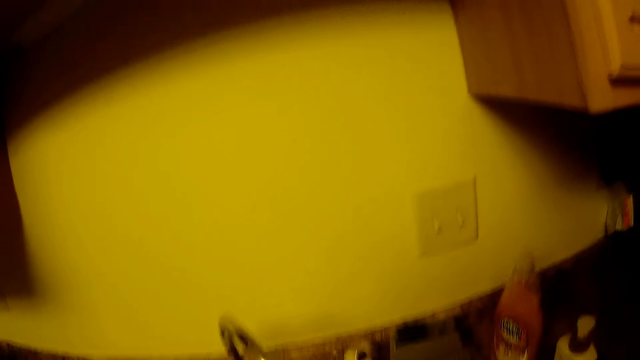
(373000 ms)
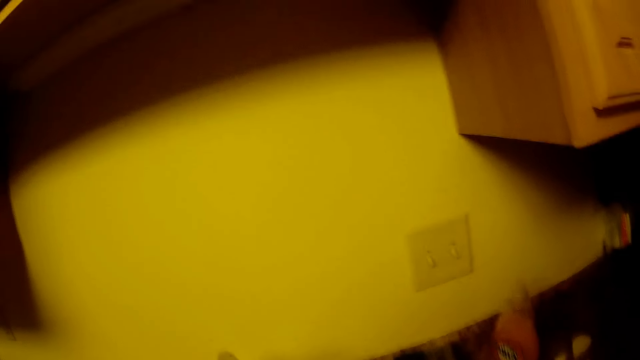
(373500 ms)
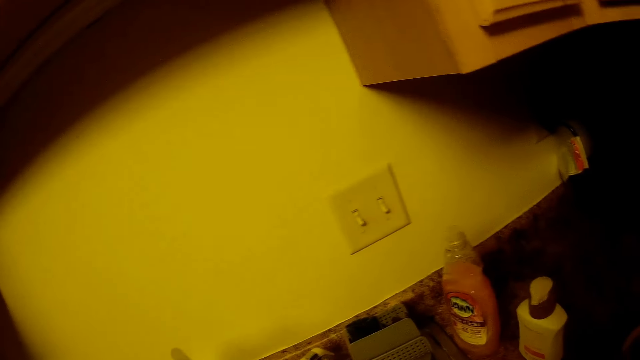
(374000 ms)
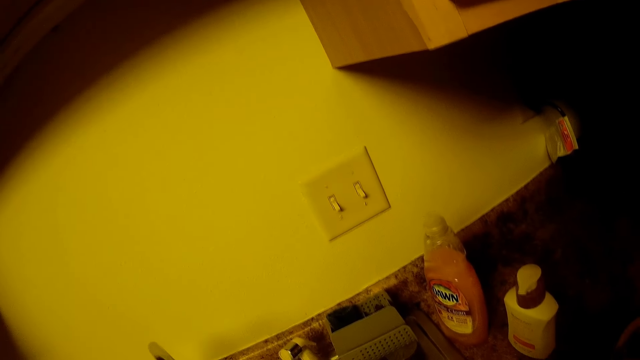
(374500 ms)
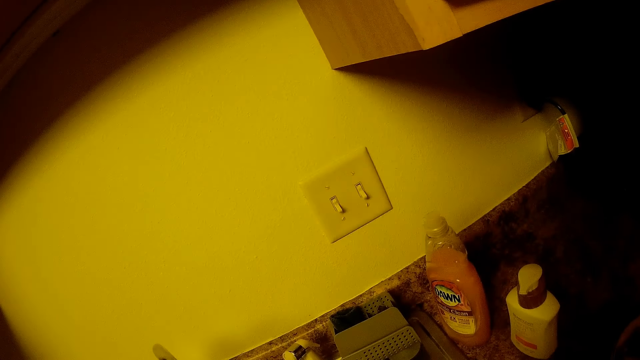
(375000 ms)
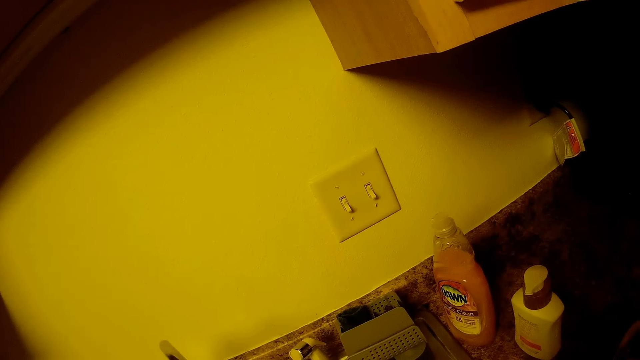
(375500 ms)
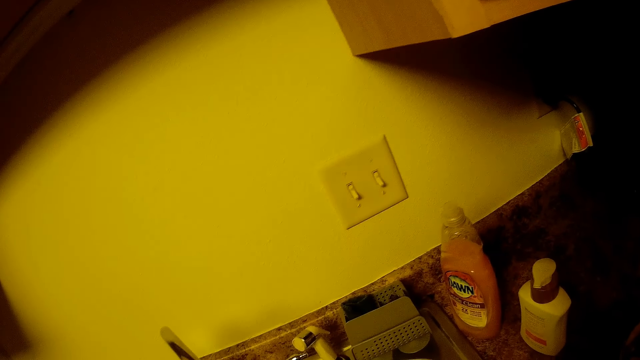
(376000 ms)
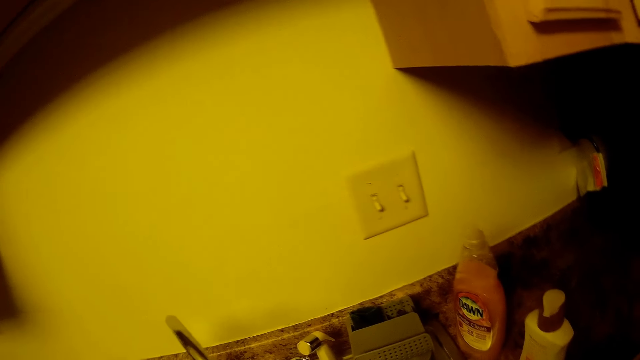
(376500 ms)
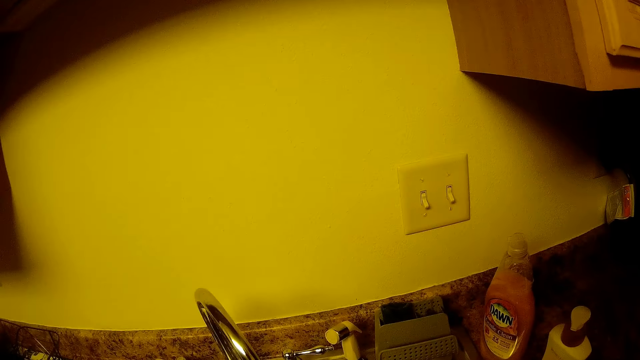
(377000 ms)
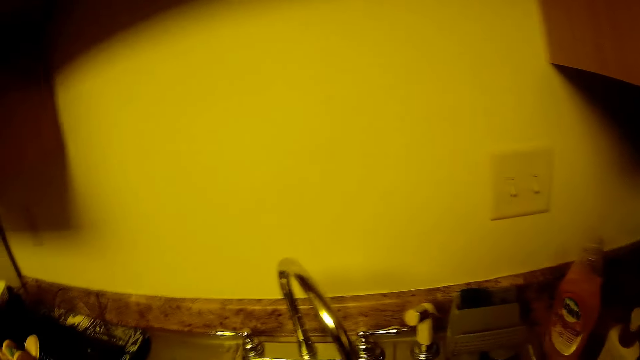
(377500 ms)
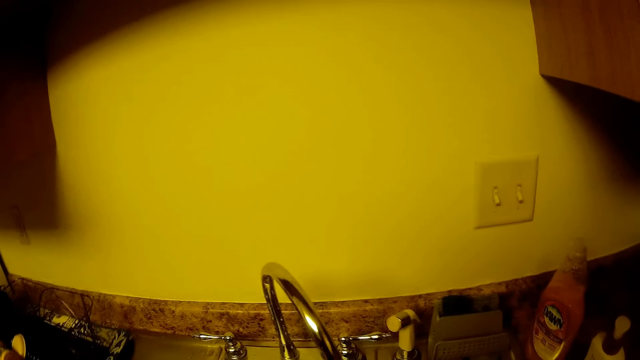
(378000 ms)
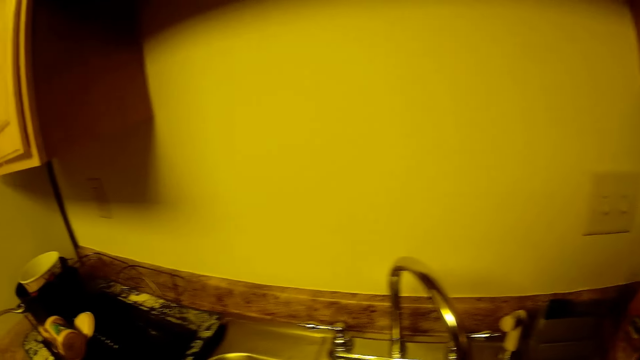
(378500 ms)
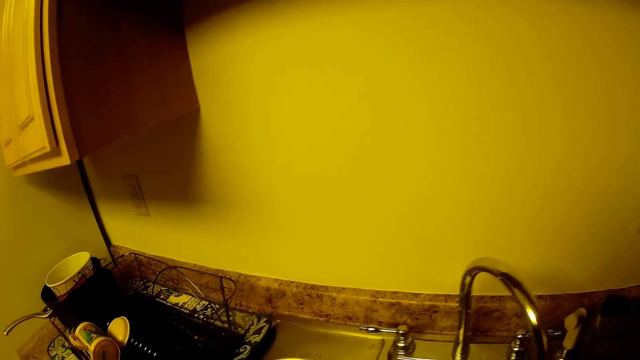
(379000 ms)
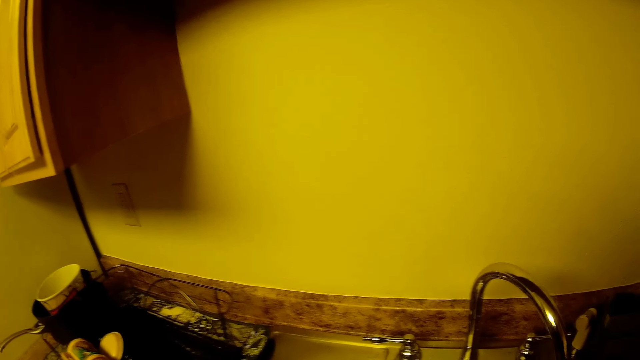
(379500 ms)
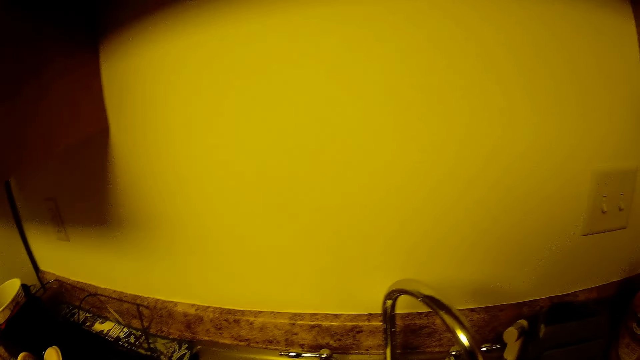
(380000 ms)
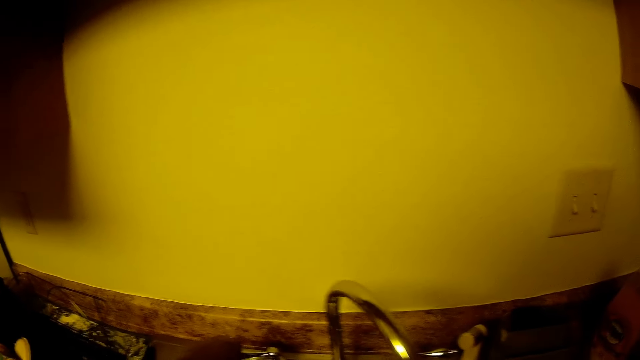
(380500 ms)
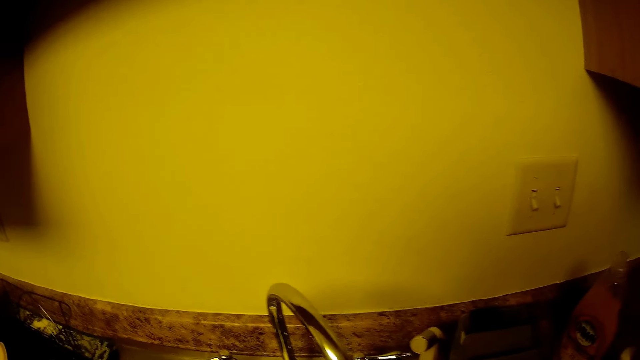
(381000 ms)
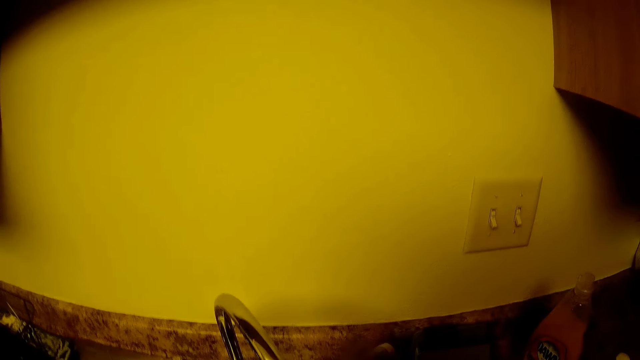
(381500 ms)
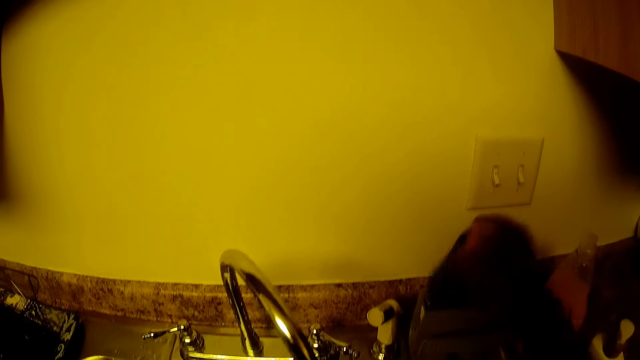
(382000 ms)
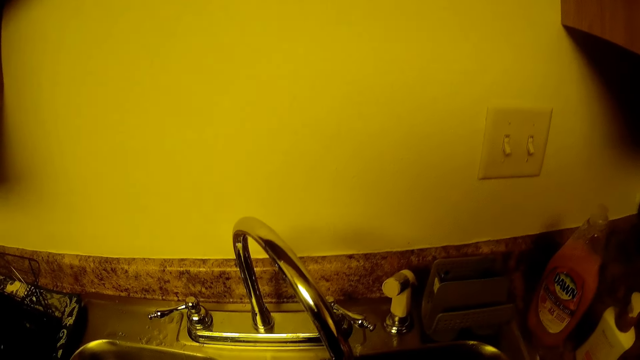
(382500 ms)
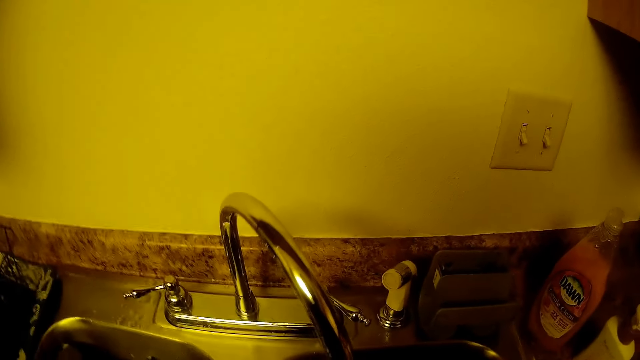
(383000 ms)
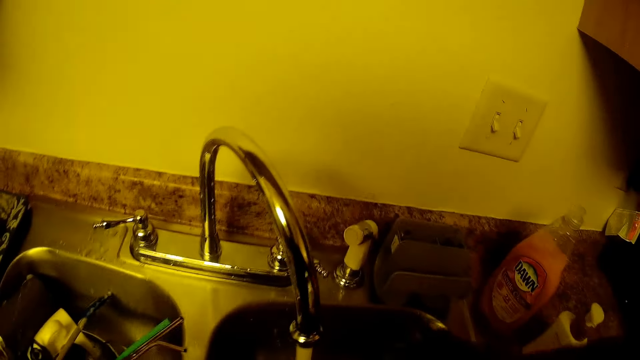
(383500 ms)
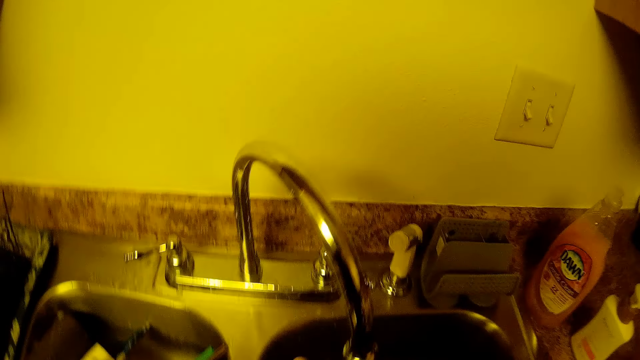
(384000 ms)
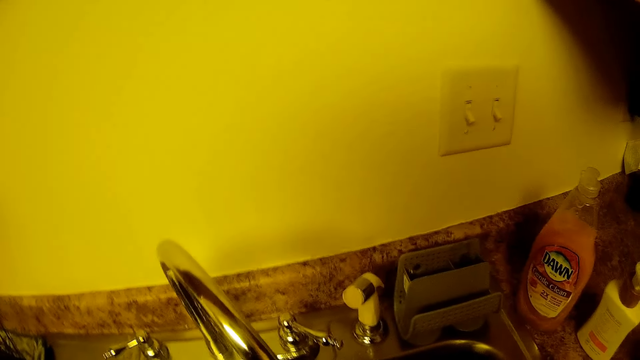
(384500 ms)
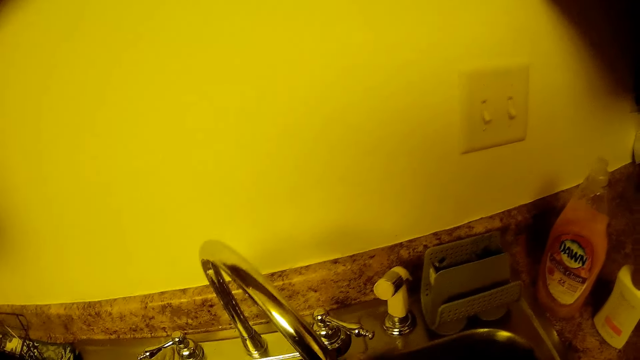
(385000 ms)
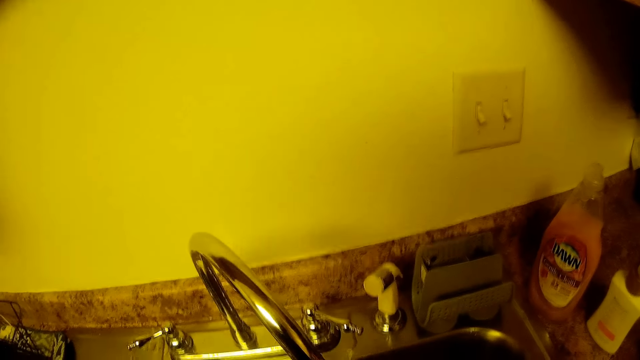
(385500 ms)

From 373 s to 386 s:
The camera wearer opens the tap with her left hand. She picks up a sponge from a sponge holder with her right hand. She washes utensils.

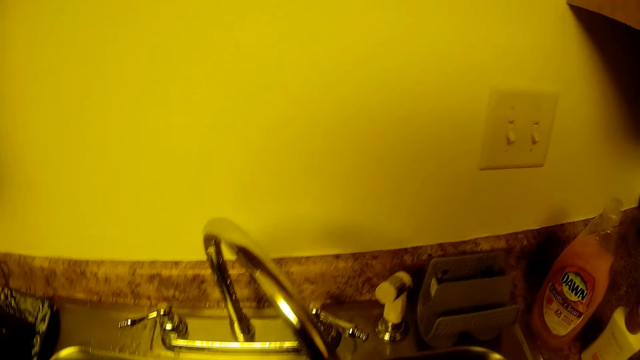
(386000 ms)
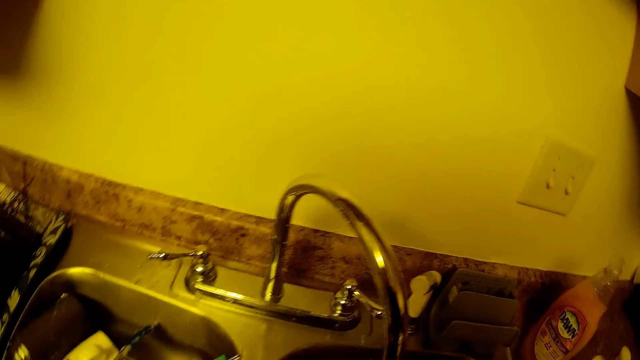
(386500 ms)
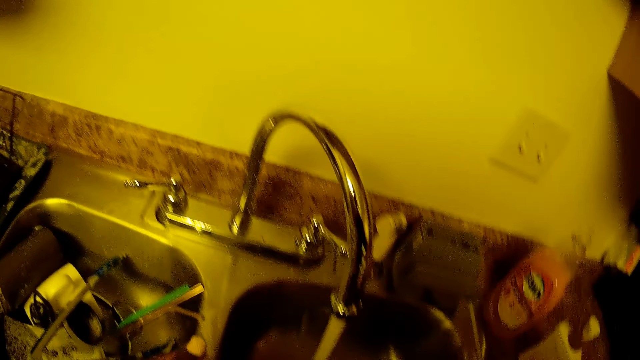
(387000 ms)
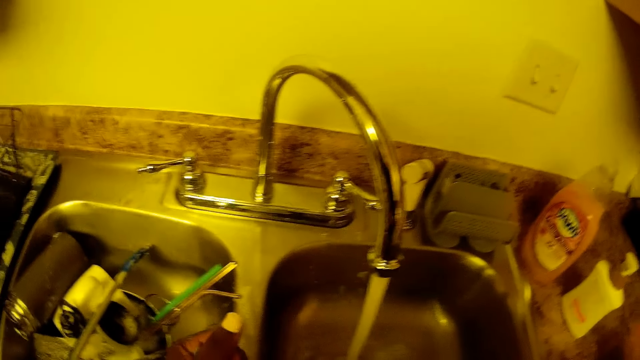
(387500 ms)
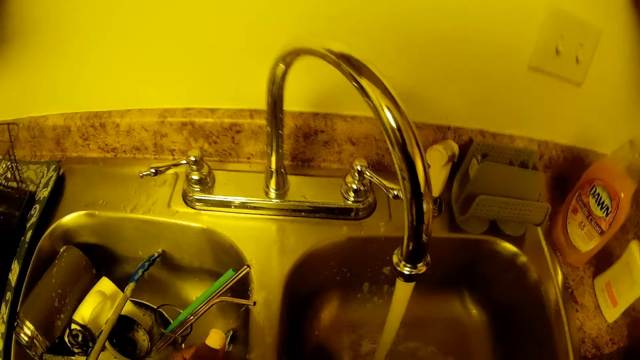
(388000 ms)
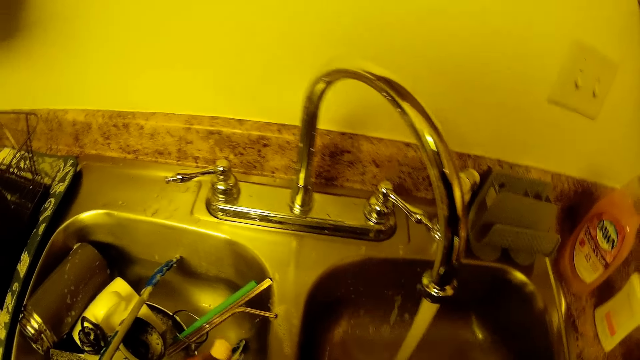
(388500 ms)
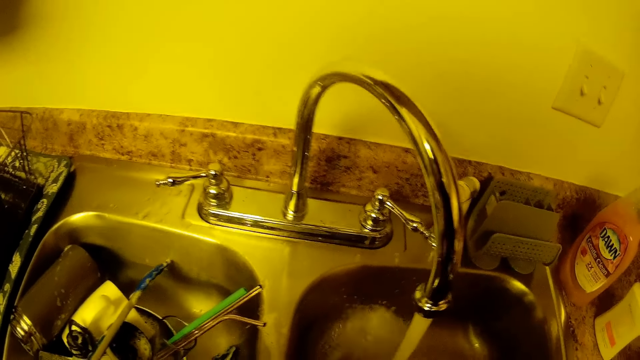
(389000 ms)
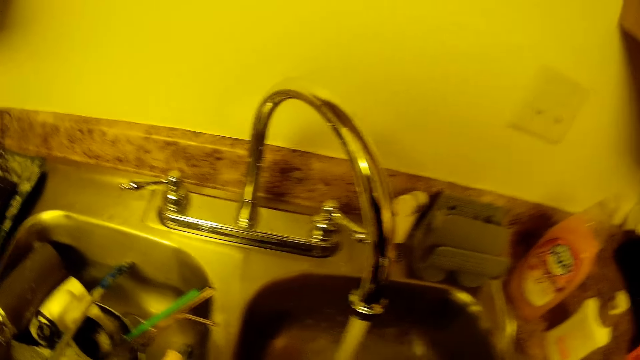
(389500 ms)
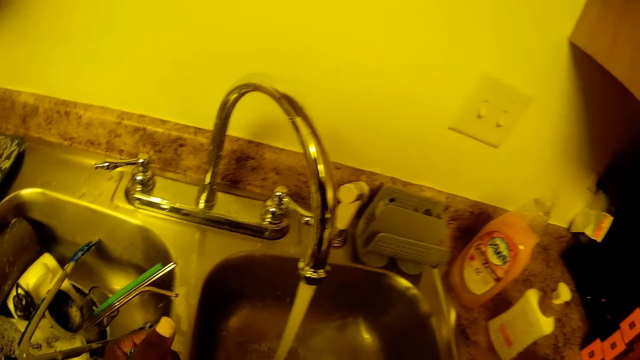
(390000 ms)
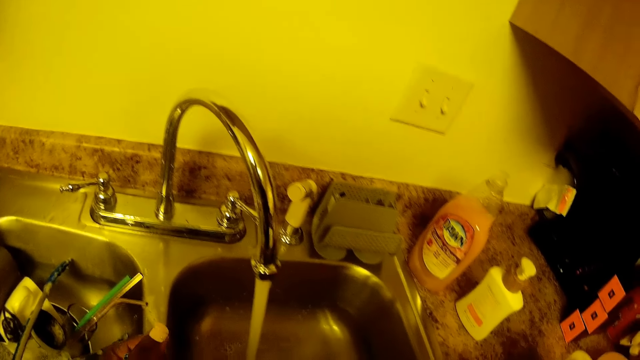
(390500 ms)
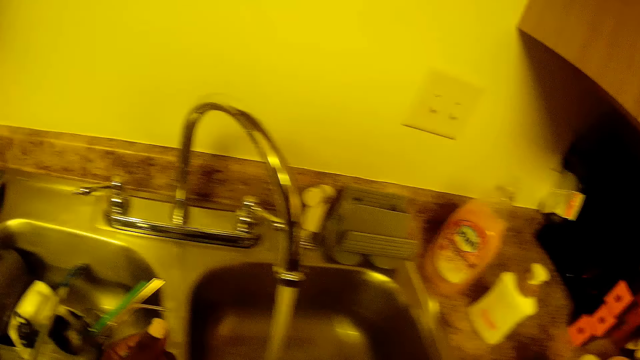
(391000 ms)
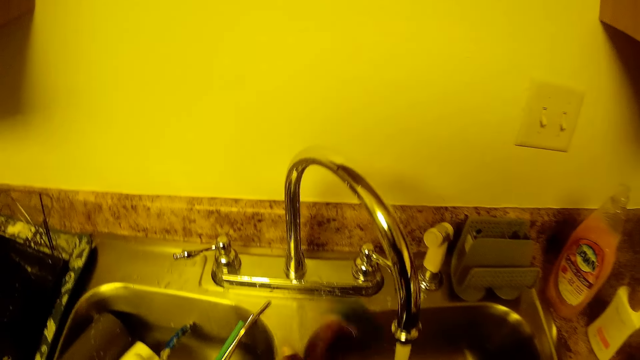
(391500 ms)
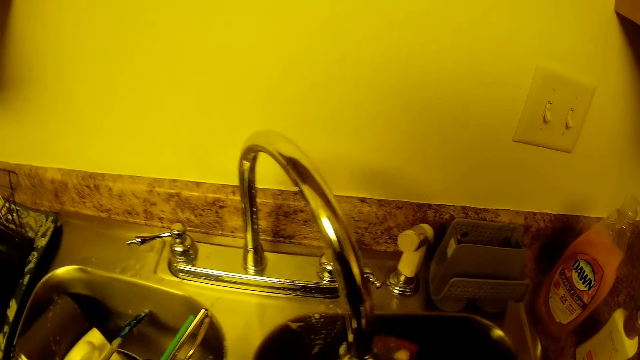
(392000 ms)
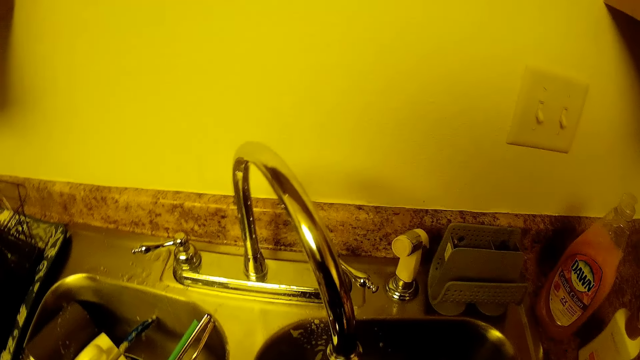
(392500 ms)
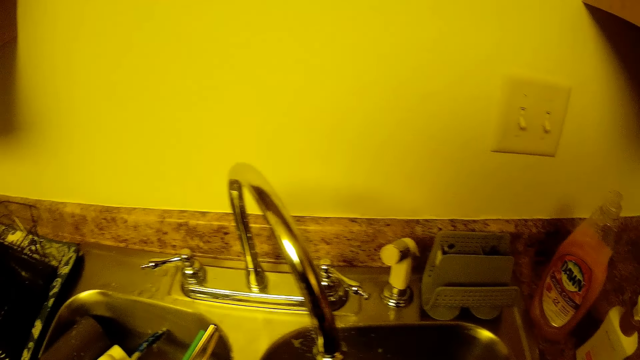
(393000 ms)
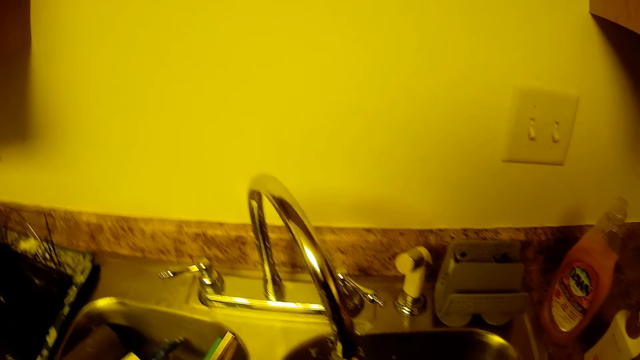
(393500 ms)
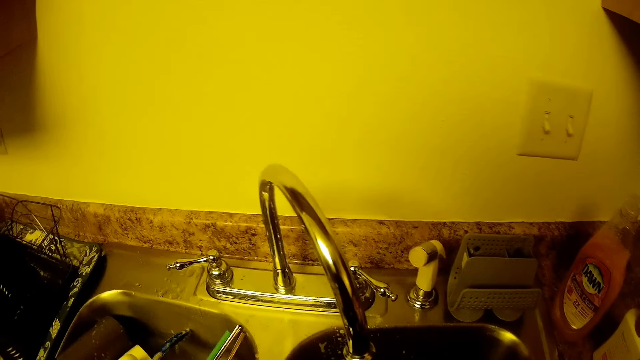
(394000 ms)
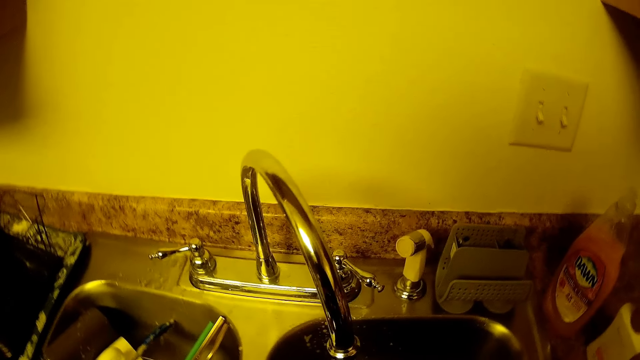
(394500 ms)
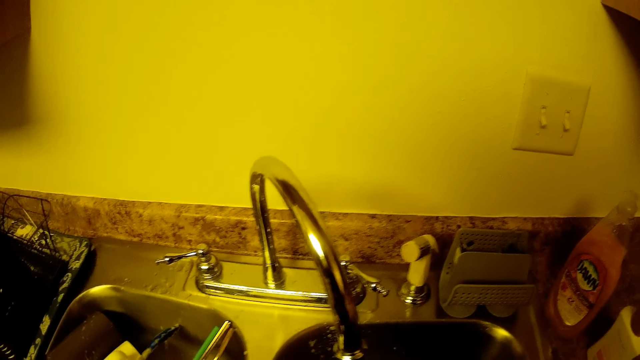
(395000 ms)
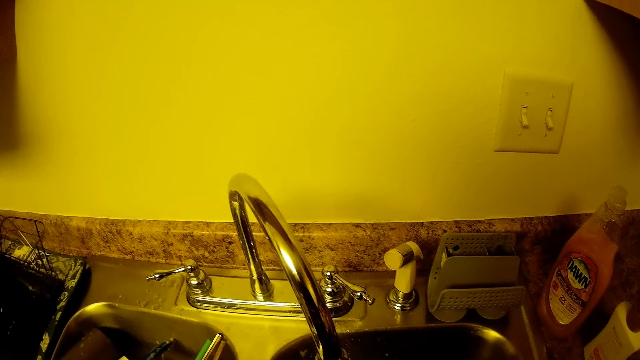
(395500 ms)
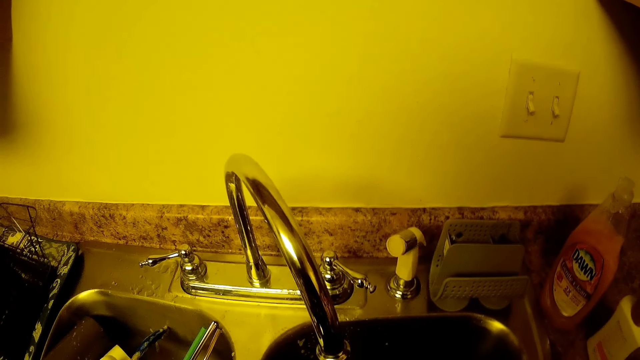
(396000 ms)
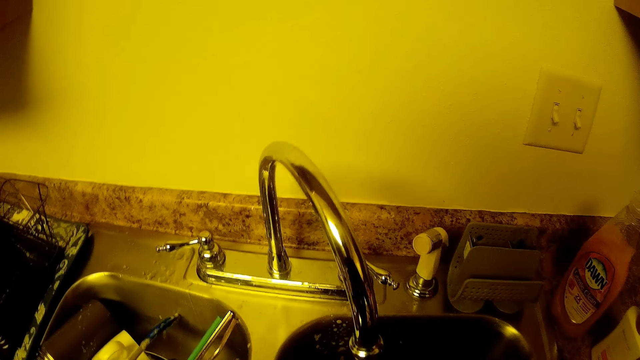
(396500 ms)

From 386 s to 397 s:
The camera wearer washes the sink with the sponge in her right hand.
